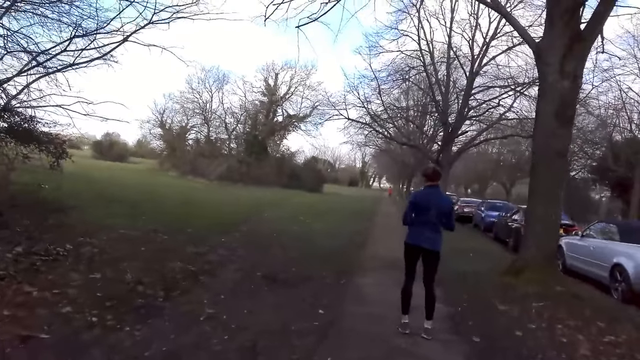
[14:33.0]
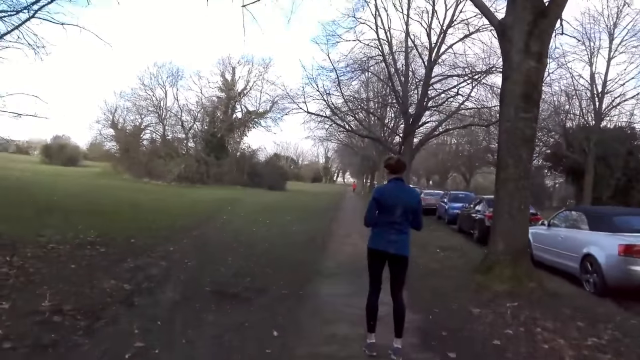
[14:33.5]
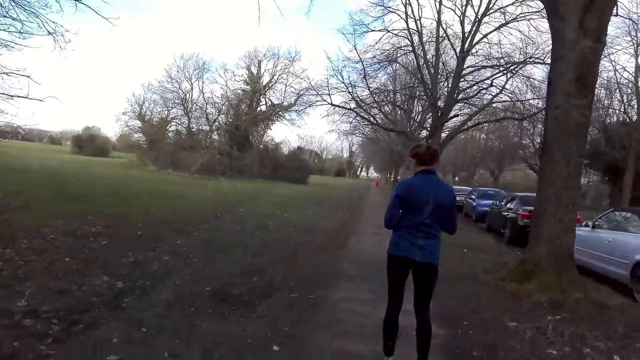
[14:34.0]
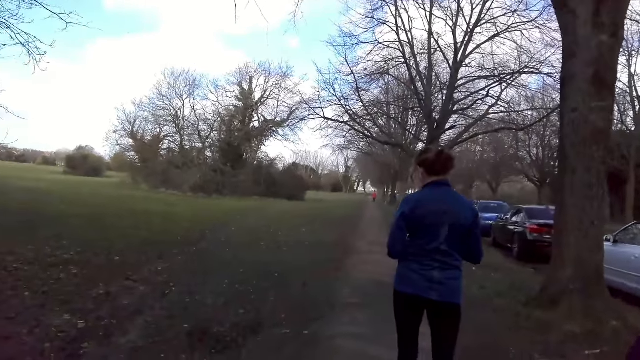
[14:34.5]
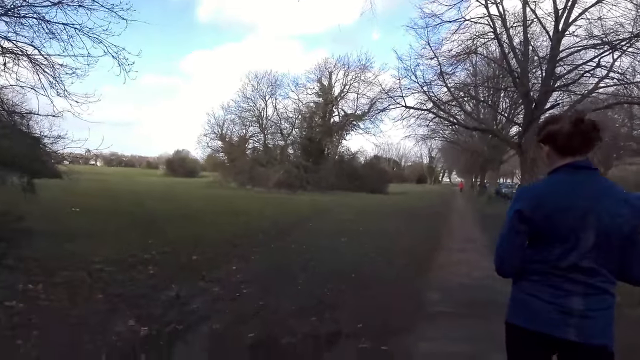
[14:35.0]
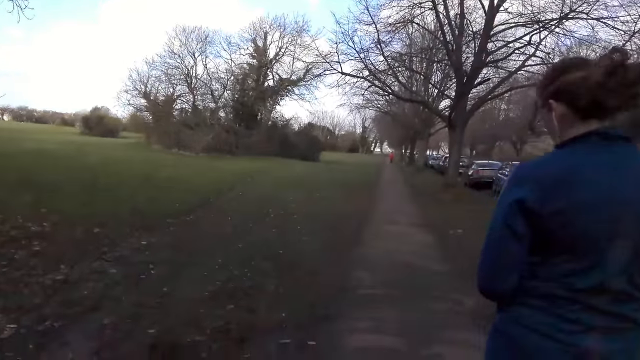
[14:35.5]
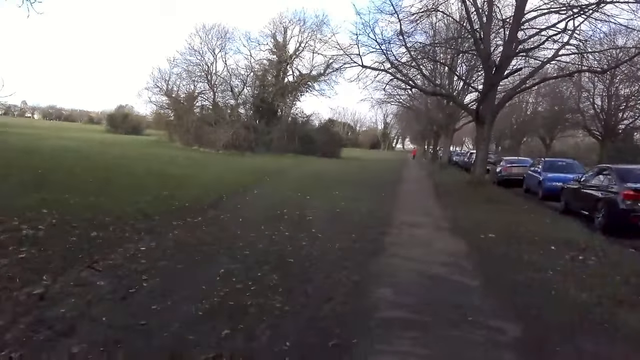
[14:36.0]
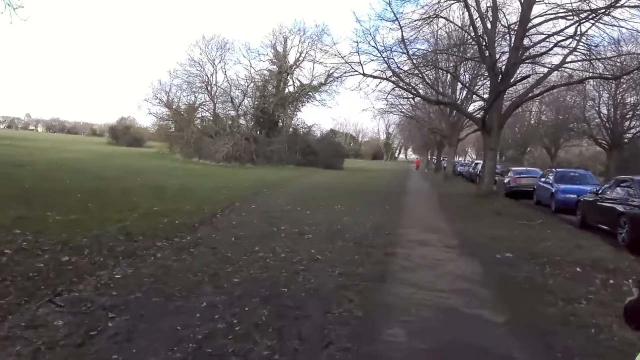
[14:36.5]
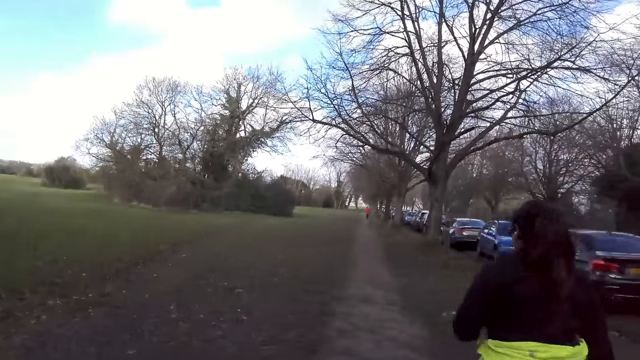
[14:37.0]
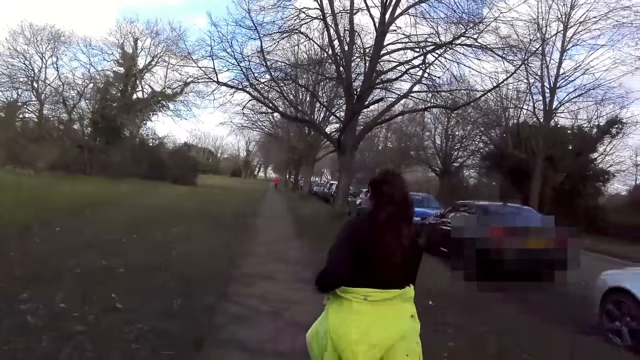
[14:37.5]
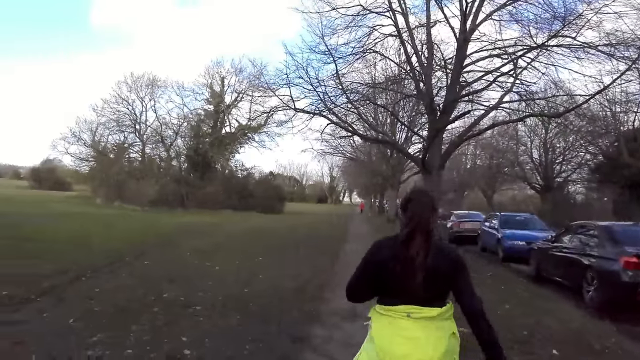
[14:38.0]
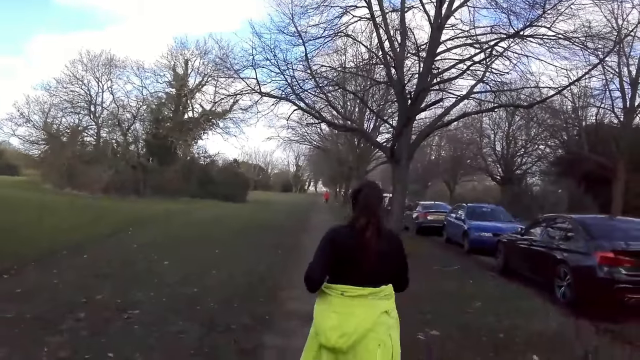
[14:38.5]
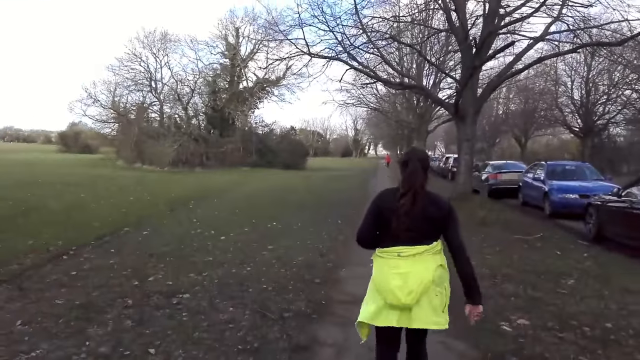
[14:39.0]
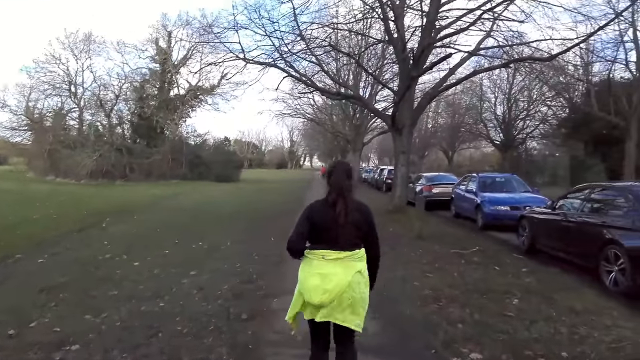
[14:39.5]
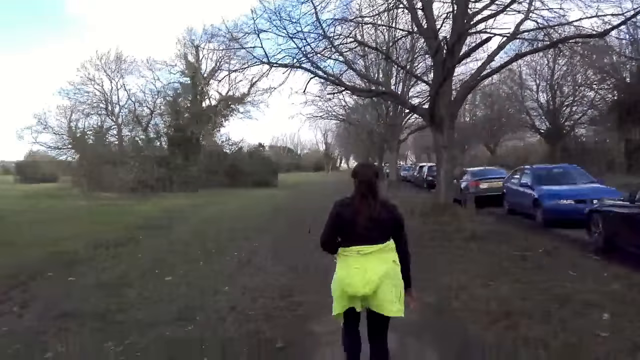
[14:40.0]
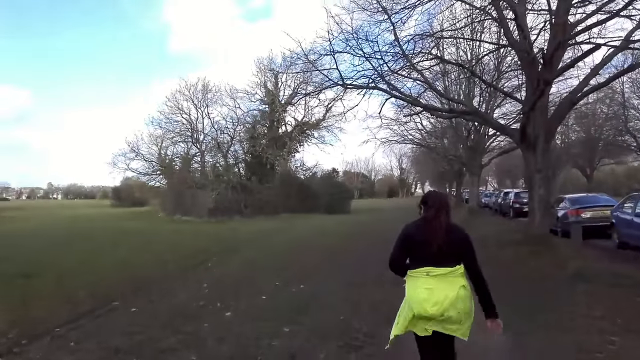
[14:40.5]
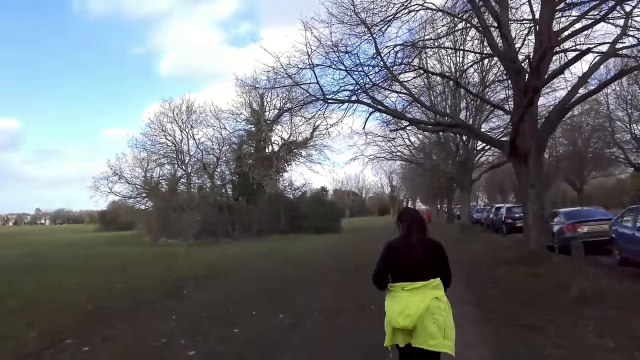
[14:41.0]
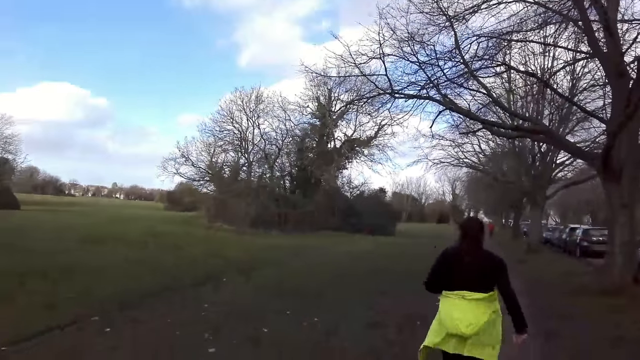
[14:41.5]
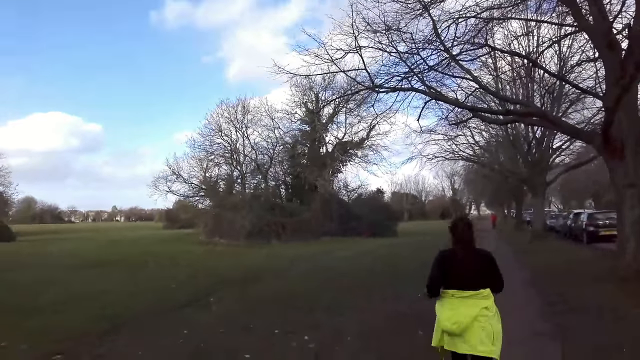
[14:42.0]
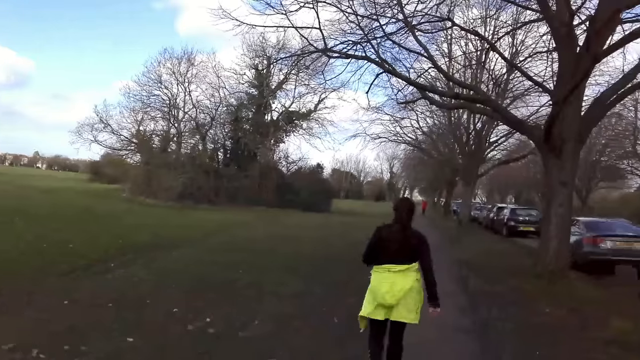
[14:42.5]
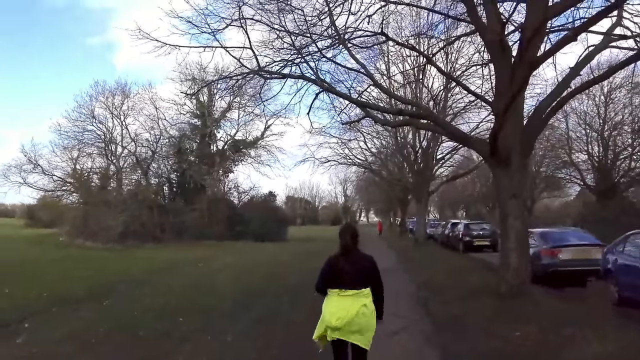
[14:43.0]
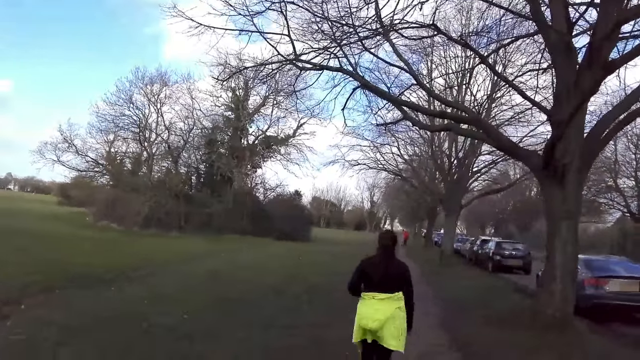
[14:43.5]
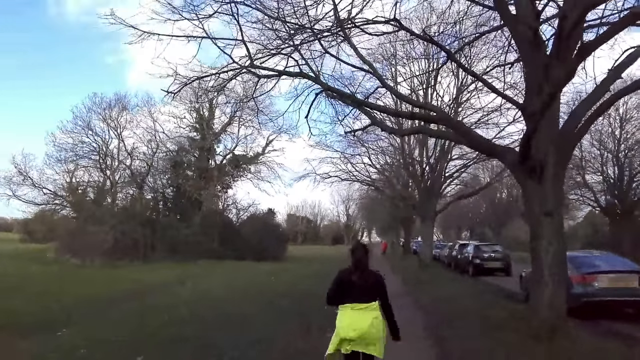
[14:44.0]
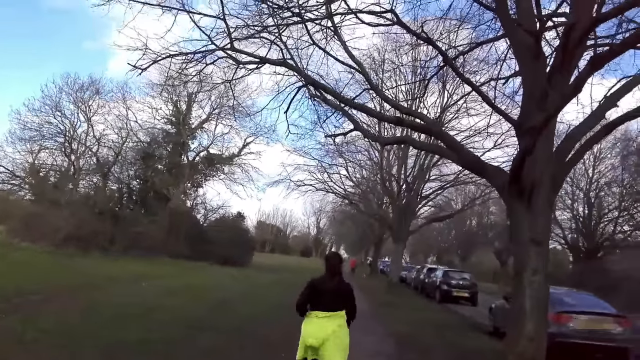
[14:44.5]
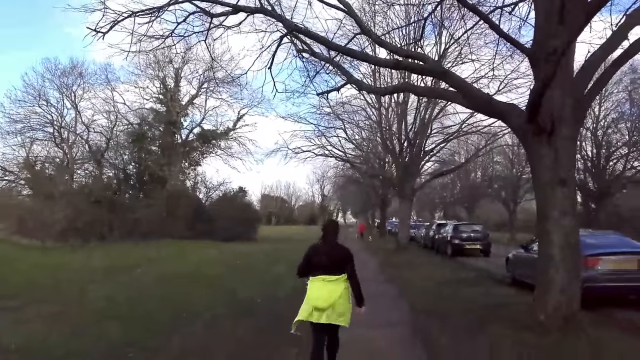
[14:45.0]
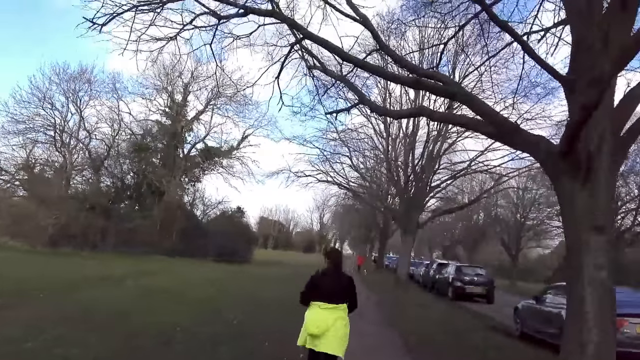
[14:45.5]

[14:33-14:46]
The camera wearer walks past a lady. Another lady walks past the camera wearer. The camera wearer walks on the sidewalk.

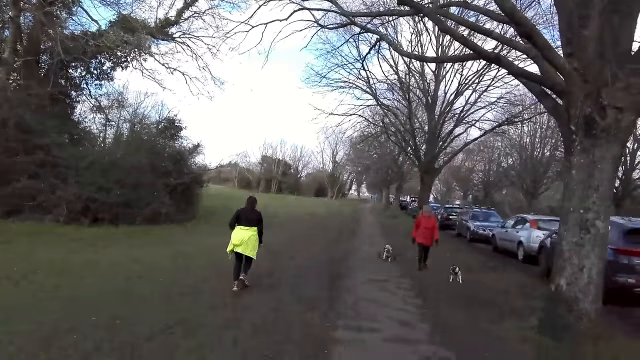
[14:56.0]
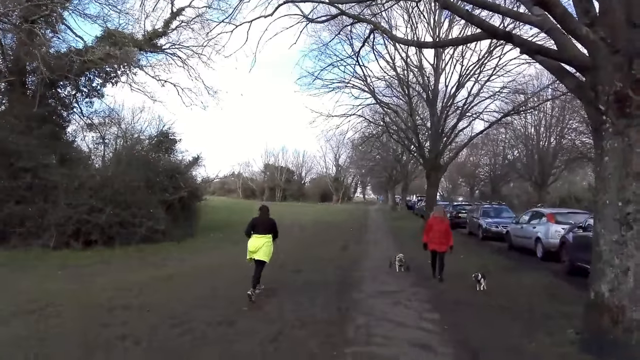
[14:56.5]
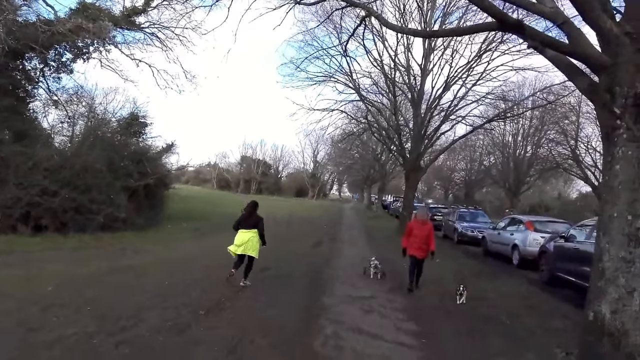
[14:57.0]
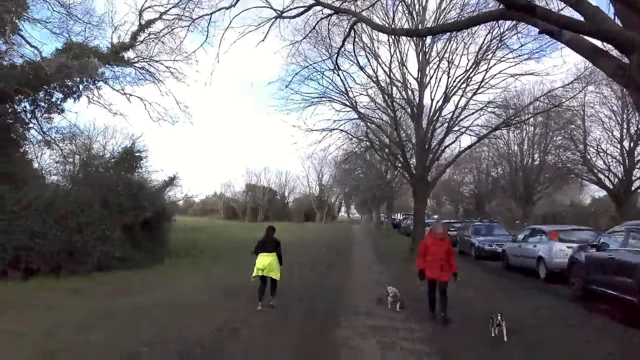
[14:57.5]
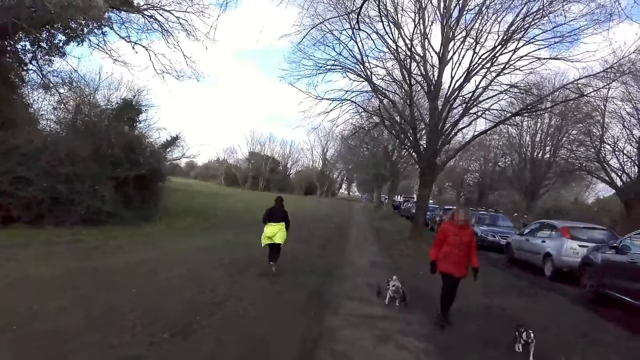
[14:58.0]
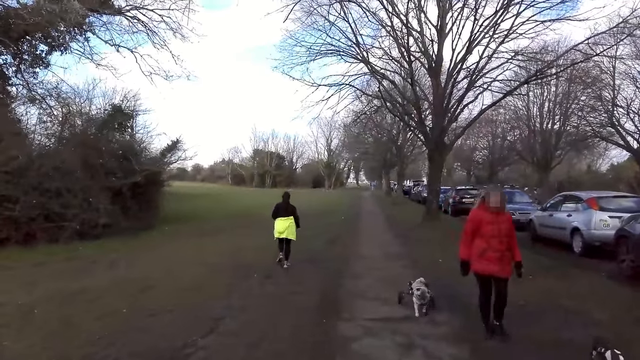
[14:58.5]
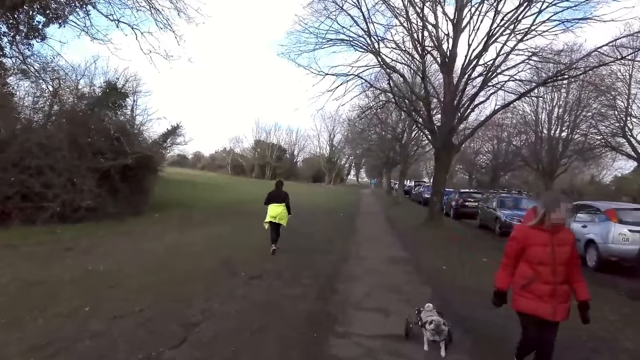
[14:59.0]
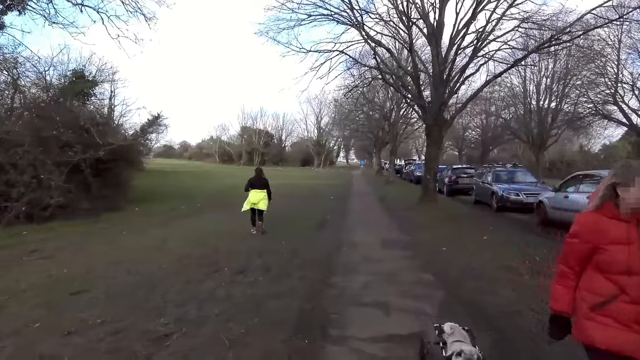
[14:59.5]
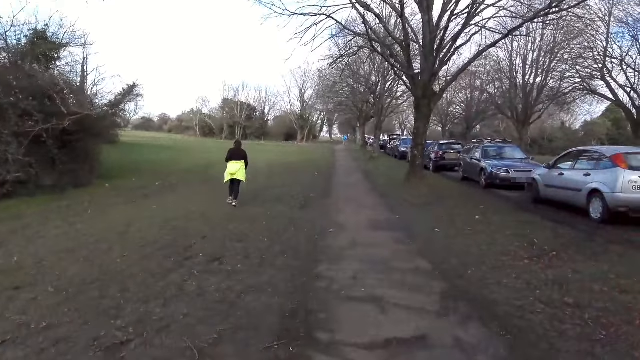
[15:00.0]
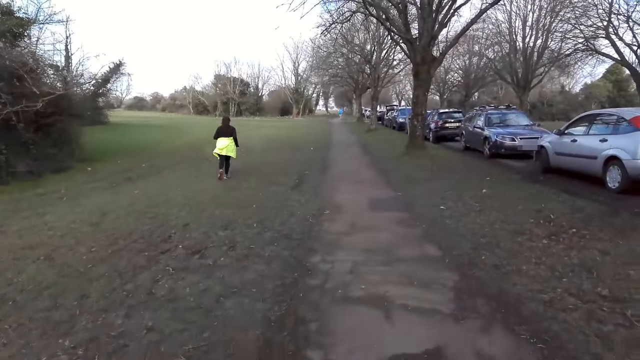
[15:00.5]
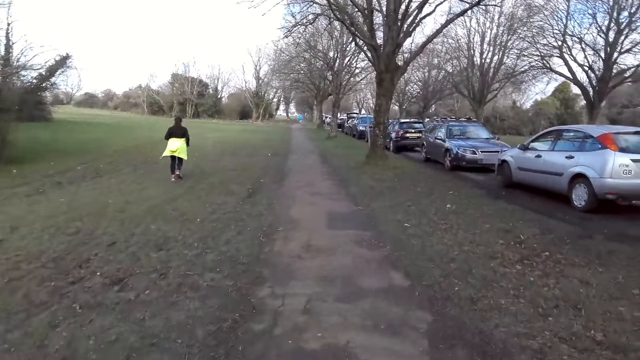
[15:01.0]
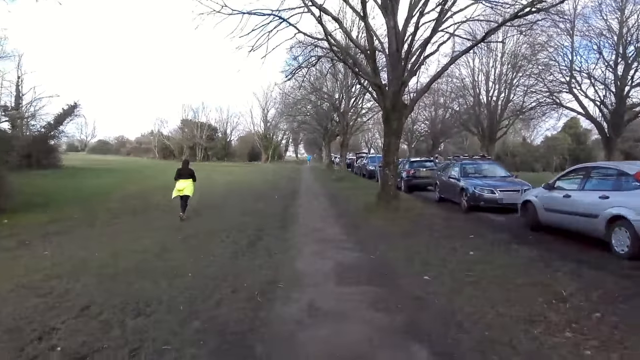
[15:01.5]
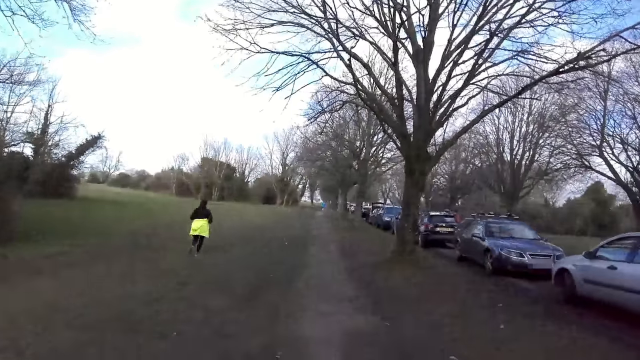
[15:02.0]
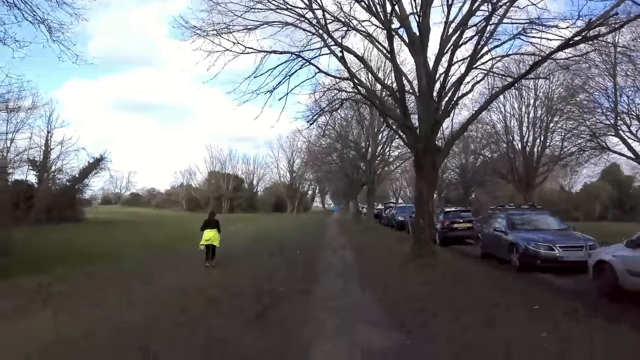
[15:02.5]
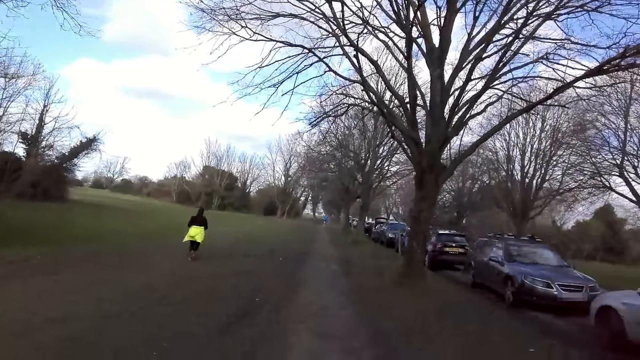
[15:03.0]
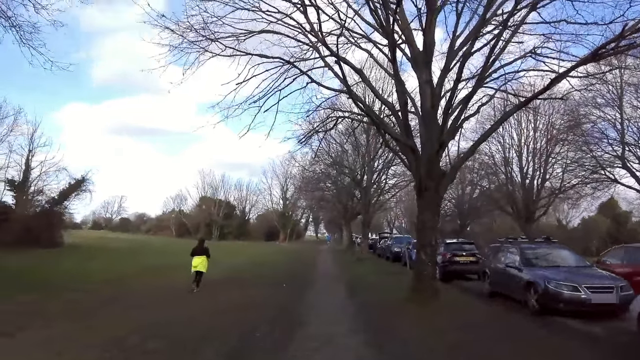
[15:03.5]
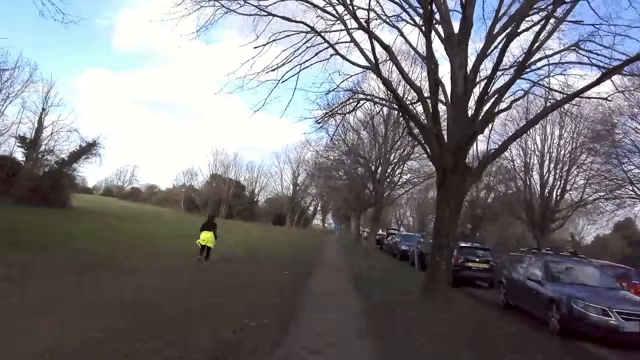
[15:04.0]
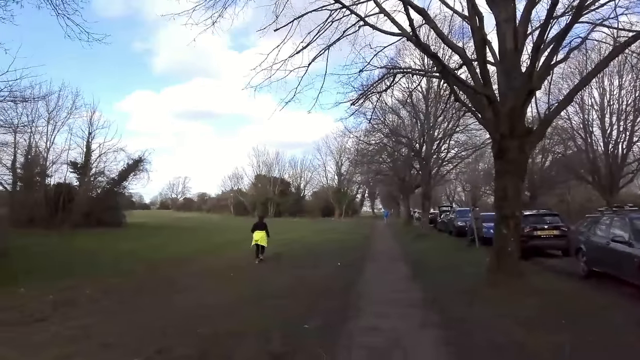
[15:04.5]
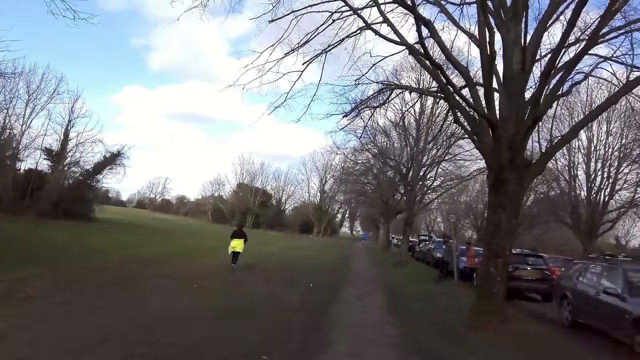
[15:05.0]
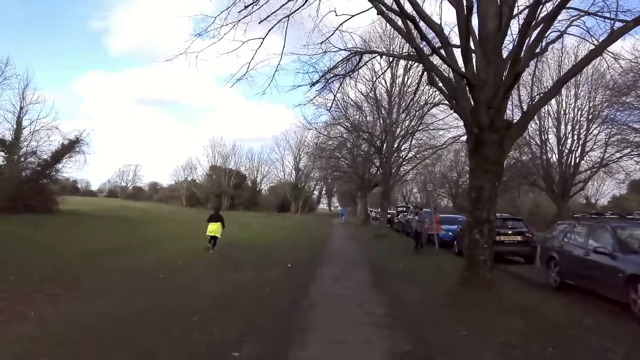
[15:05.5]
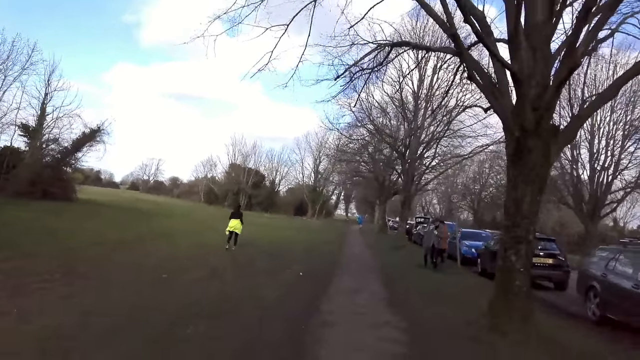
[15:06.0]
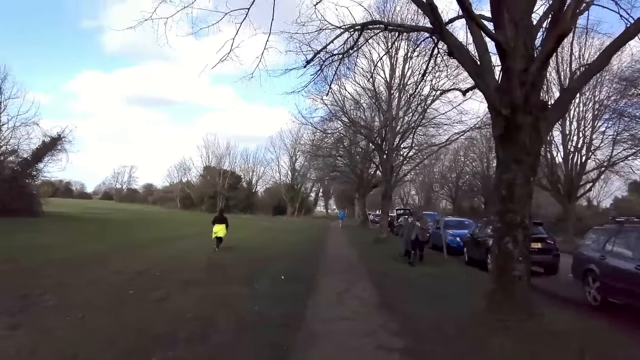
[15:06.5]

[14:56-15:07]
A lady walks past the camera wearer with a dog and another dog. The camera wearer walks on the sidewalk.
